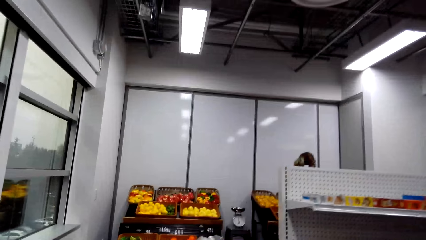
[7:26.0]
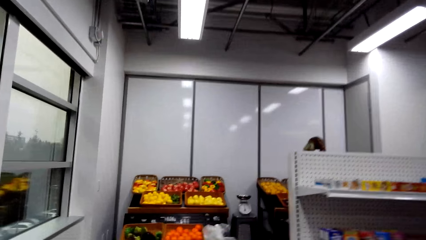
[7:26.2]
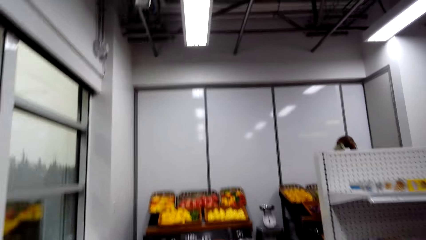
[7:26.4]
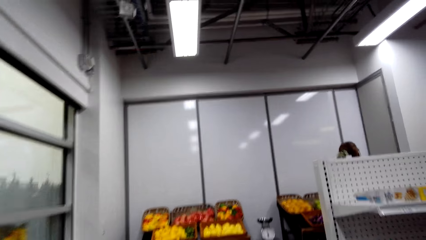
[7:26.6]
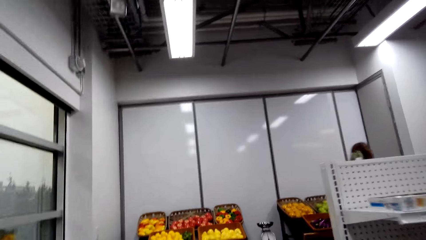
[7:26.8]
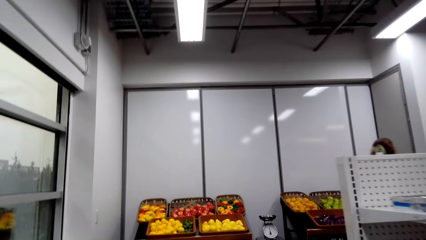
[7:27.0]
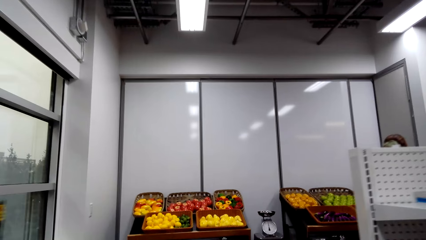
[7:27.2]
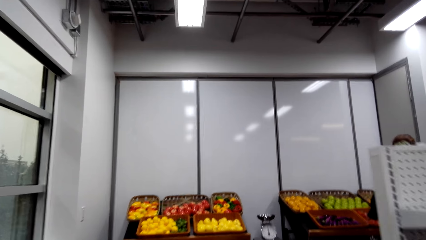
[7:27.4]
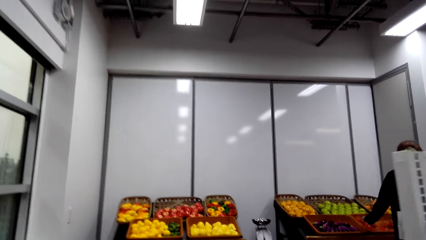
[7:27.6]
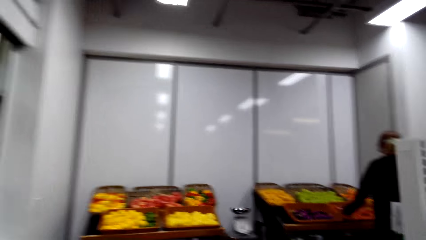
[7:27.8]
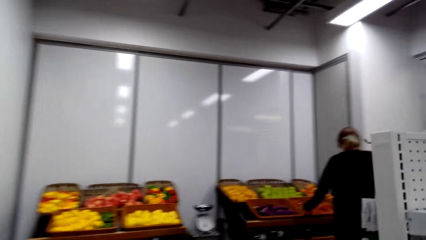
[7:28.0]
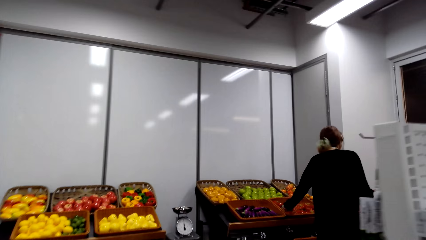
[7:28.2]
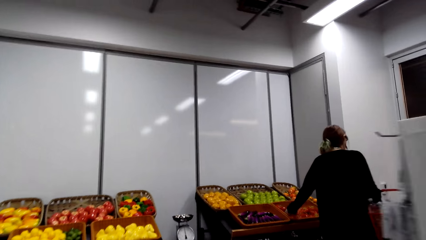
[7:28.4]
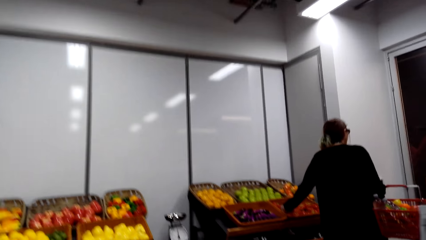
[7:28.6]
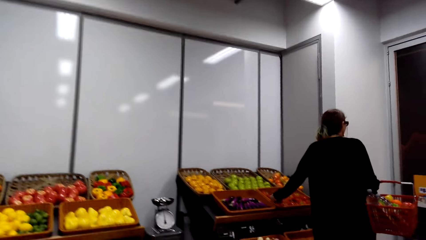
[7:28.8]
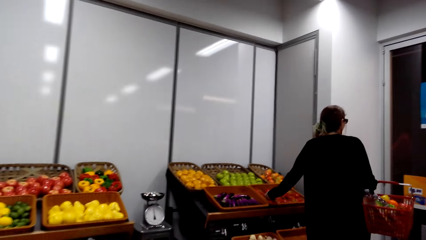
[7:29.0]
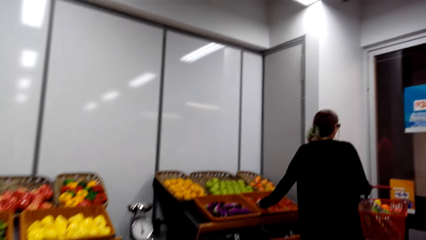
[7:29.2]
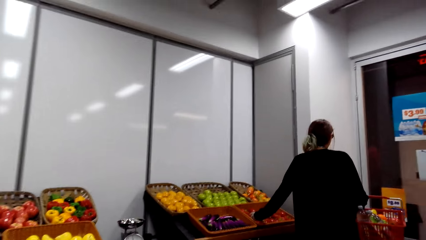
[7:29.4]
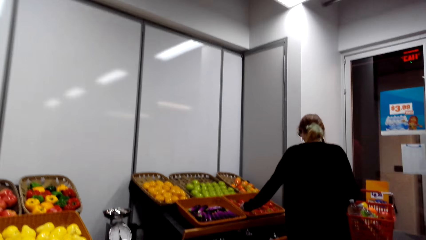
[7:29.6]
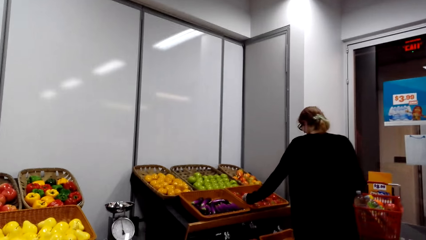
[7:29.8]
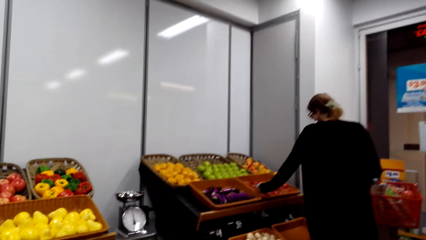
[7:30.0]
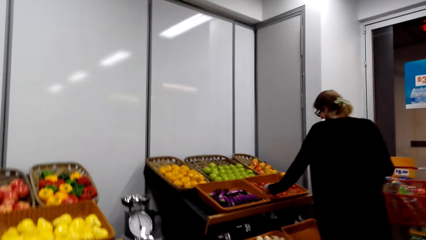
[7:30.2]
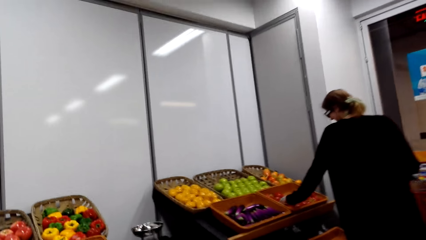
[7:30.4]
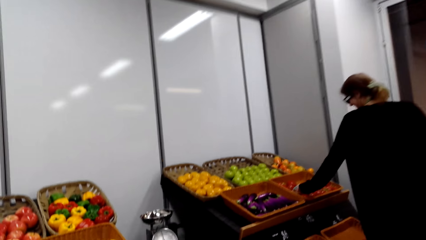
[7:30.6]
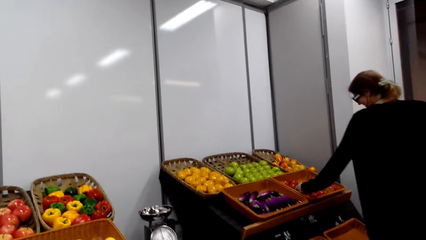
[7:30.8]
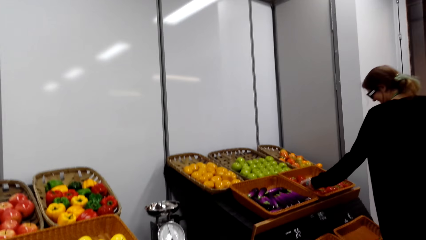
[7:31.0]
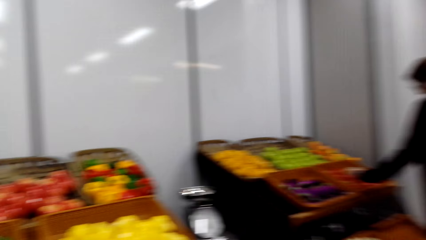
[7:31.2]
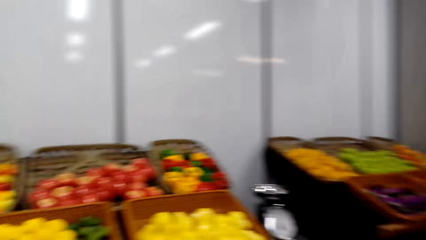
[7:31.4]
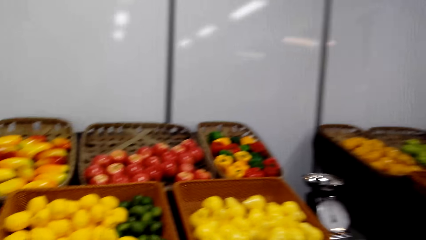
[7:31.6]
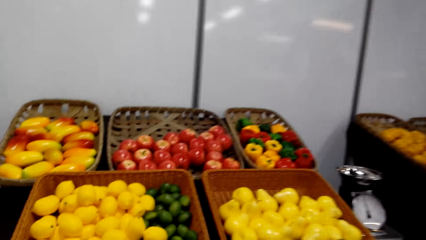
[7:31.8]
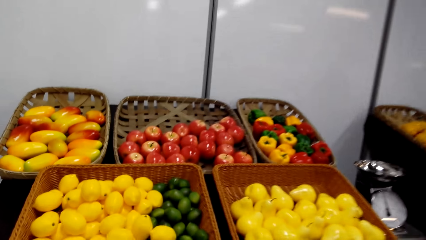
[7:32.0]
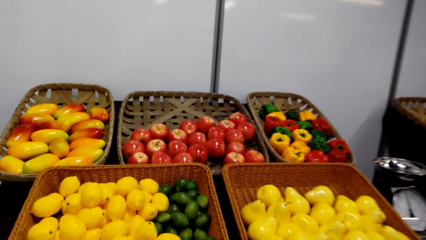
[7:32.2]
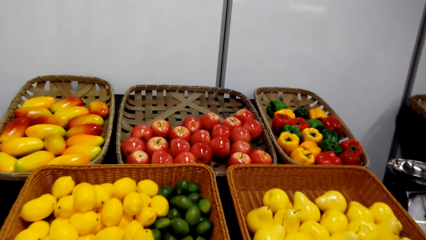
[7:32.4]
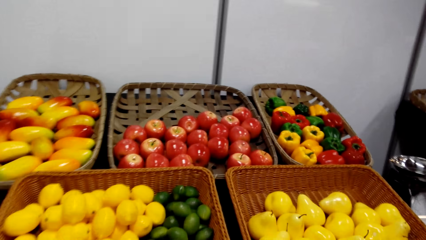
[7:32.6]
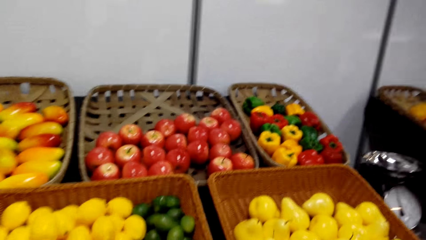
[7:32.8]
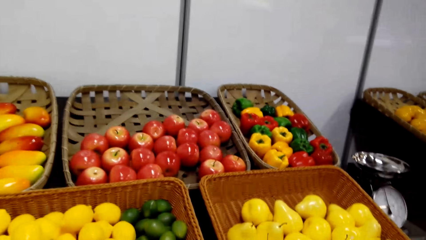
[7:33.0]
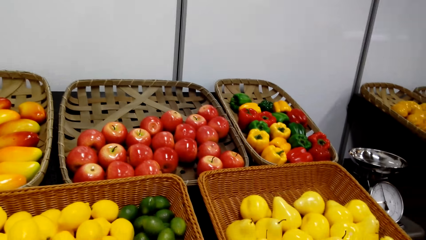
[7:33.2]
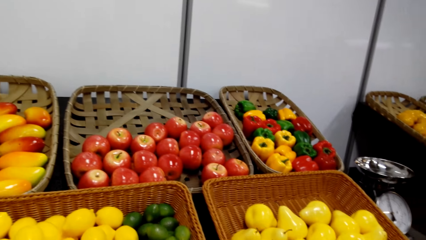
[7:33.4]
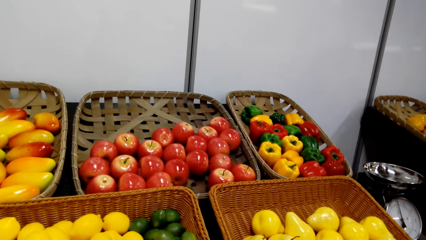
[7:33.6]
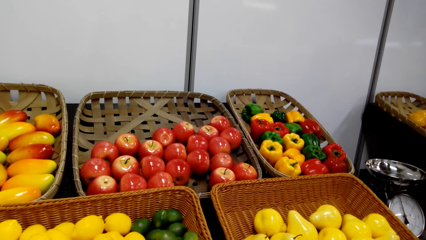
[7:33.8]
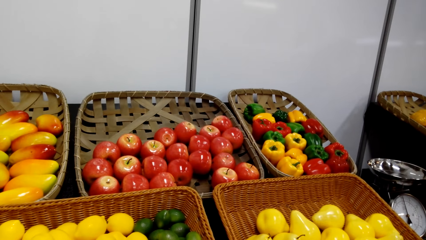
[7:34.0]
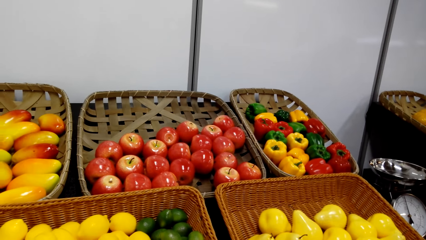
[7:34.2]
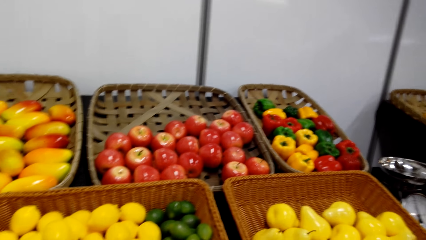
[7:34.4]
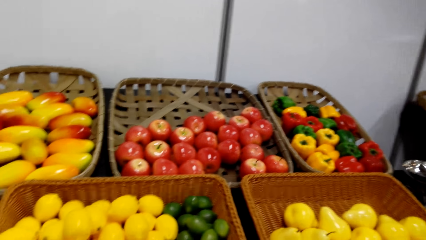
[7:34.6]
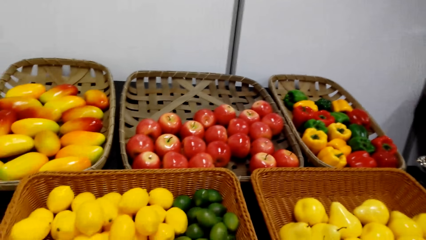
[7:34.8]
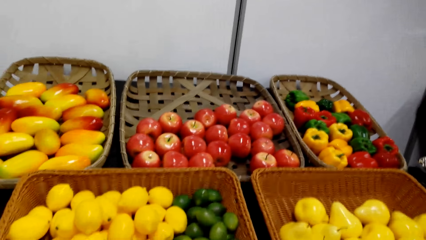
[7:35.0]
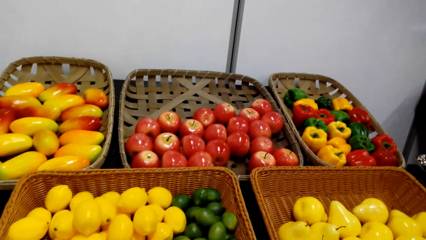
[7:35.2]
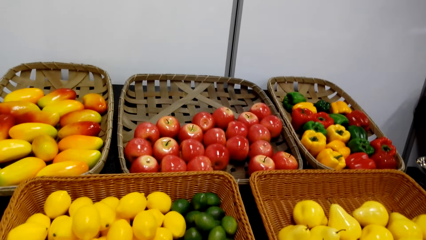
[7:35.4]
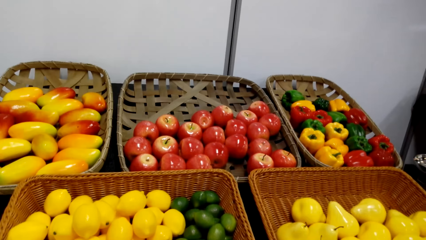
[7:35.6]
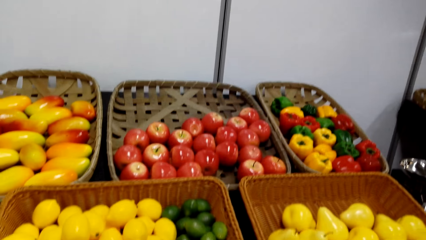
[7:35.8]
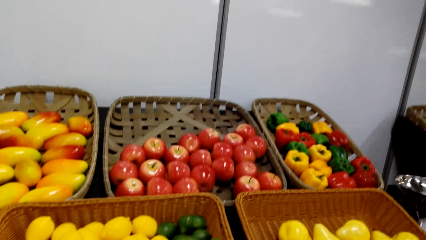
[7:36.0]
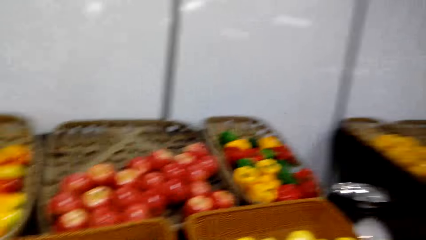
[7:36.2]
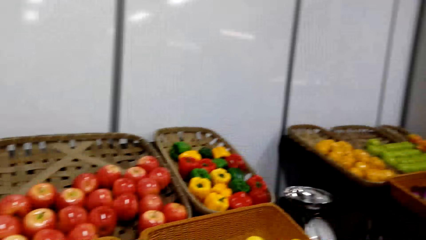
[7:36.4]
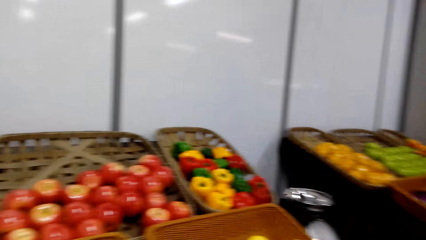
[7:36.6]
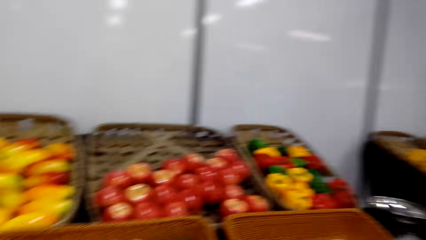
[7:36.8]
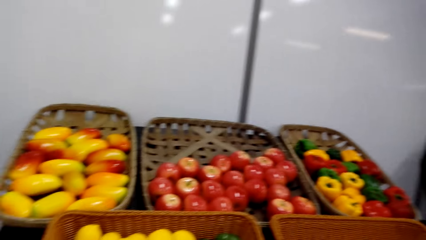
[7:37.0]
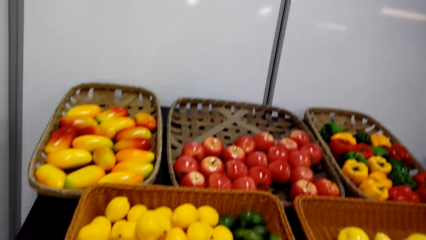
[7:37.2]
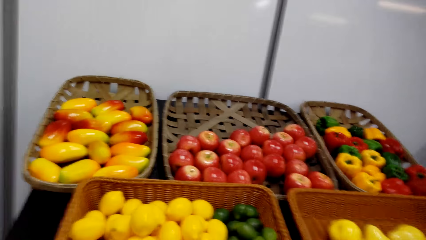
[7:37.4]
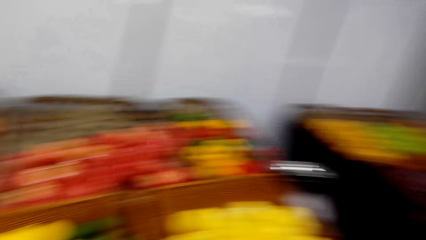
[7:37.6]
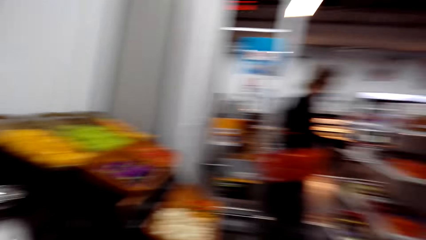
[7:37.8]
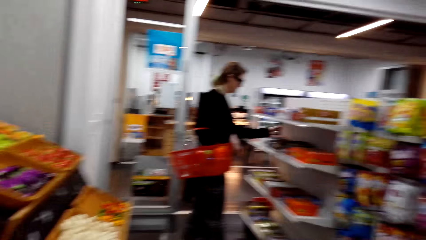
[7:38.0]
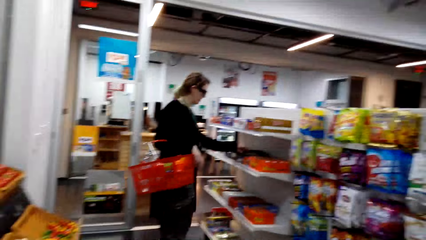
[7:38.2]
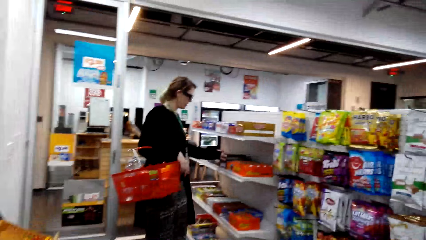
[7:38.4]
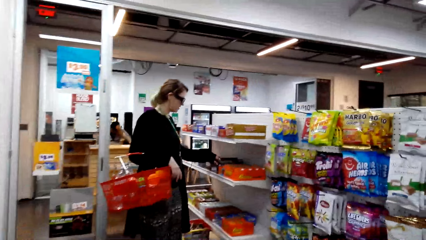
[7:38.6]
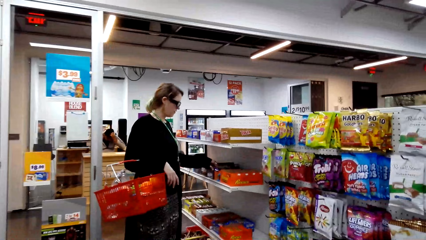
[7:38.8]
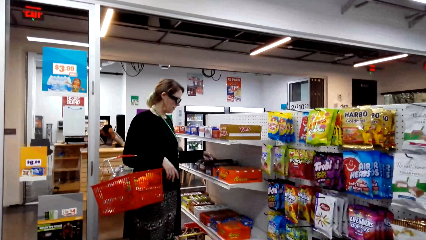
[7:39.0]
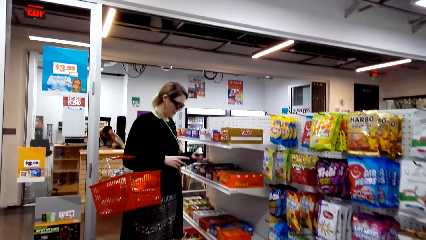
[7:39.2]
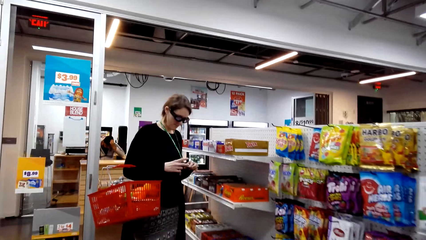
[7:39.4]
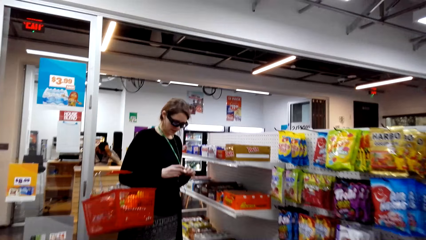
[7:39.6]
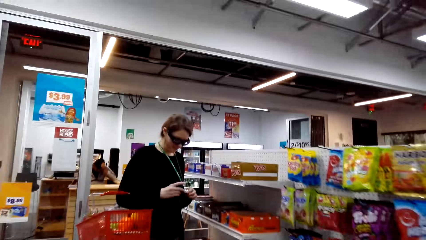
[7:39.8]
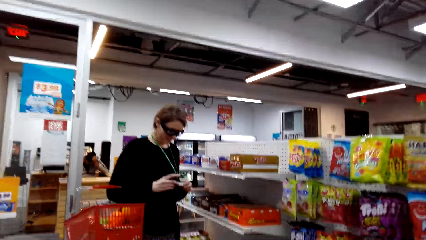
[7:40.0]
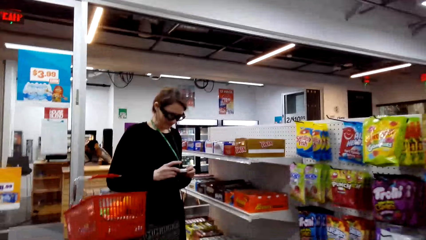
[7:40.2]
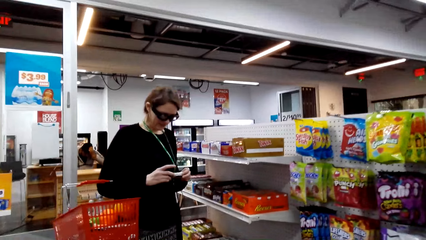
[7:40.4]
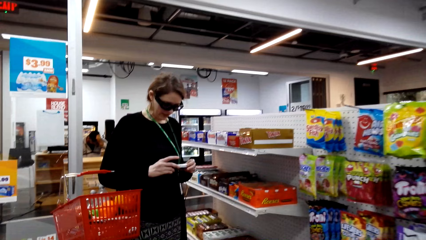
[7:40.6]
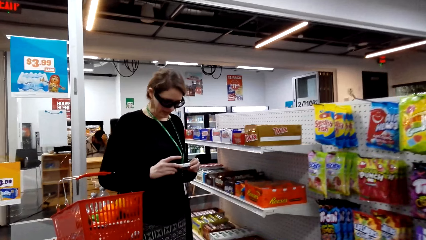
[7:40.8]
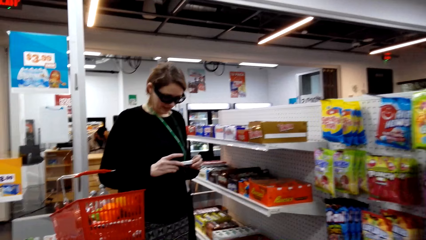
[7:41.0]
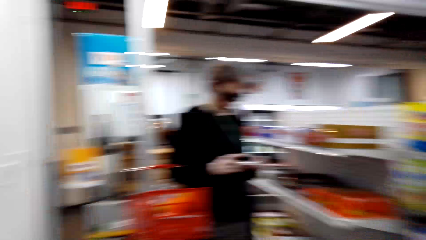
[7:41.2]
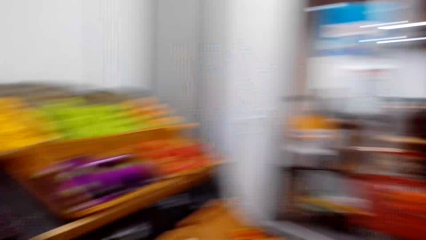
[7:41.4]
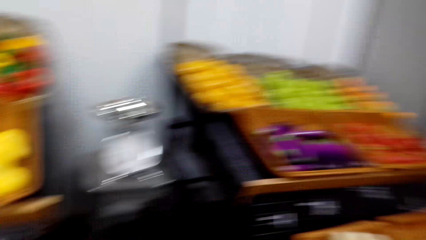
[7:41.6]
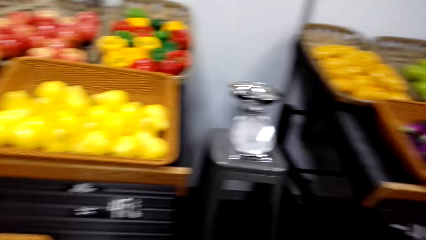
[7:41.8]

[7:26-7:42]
The camera wearer interacts with a woman. The woman touches fruit. The camera wearer touches the fruit. They look at the fruits. The woman touches an item. The woman takes candy.
